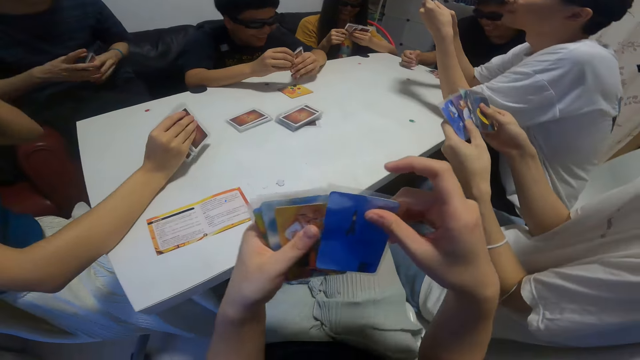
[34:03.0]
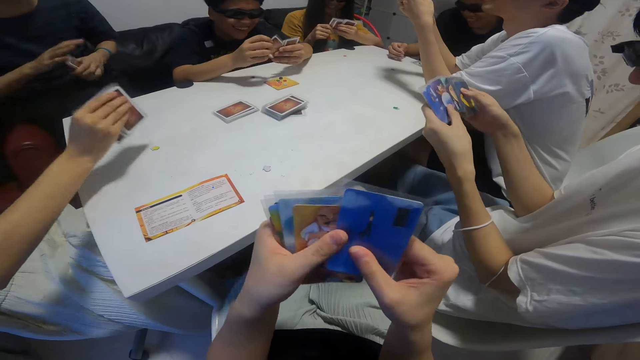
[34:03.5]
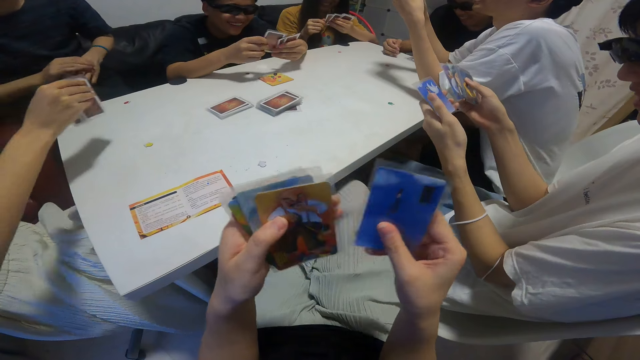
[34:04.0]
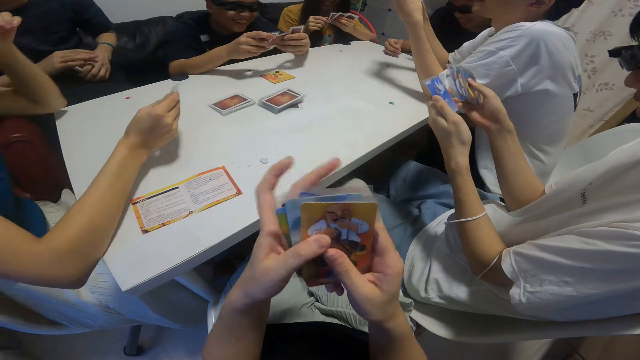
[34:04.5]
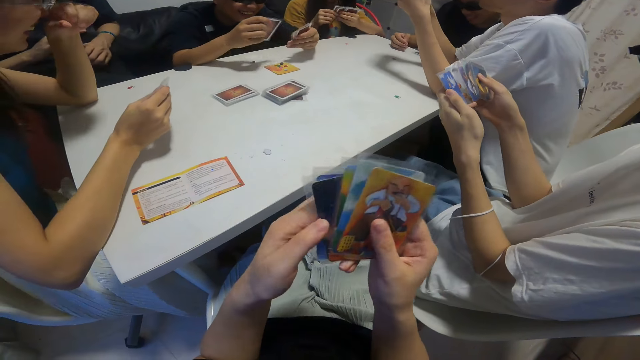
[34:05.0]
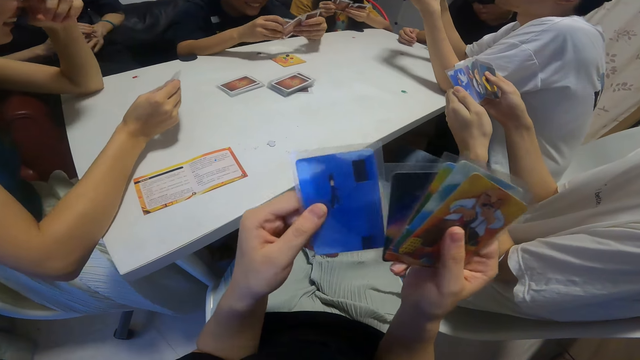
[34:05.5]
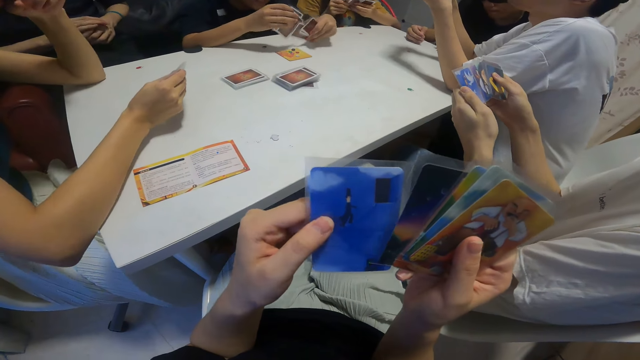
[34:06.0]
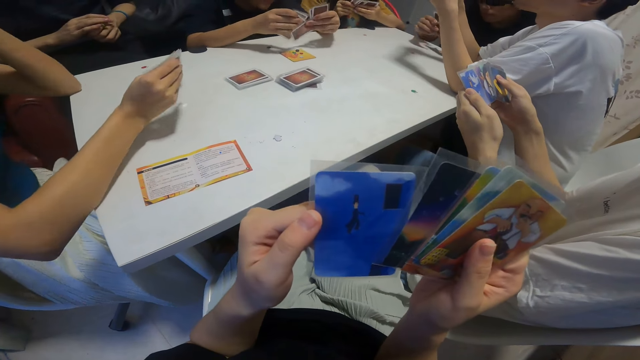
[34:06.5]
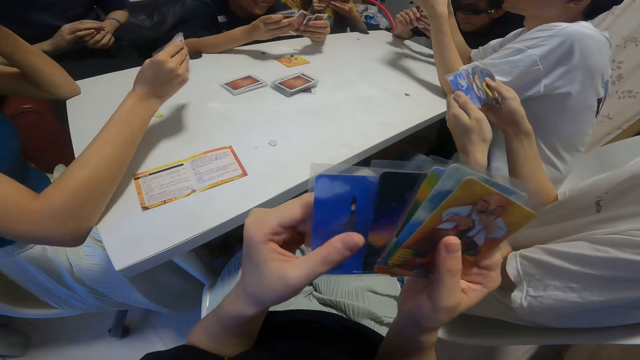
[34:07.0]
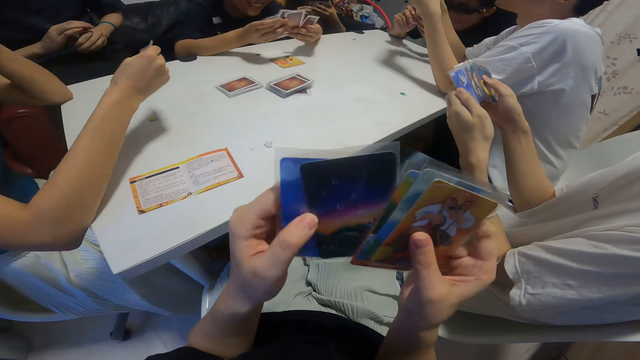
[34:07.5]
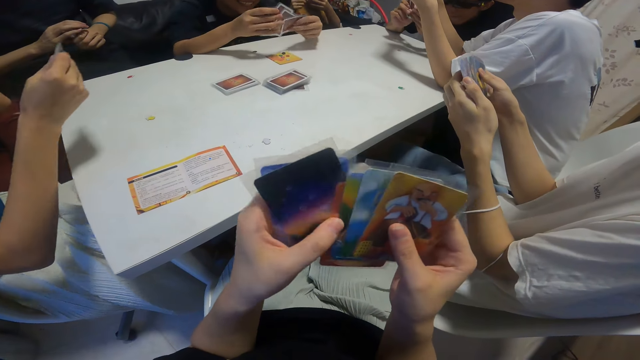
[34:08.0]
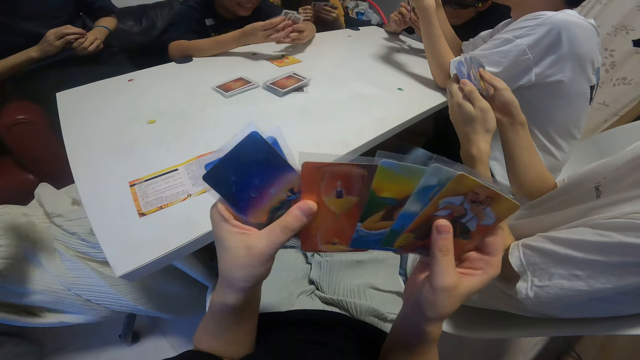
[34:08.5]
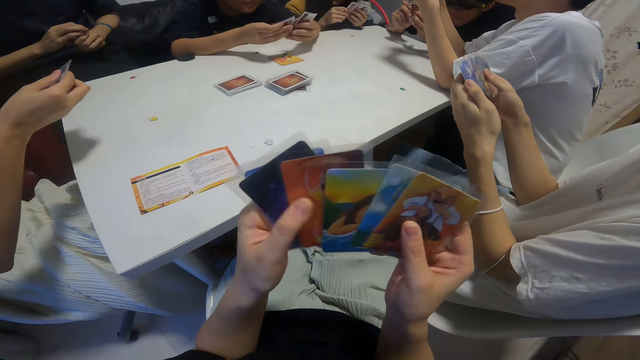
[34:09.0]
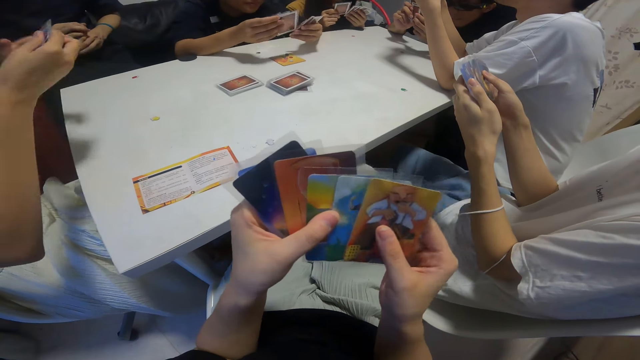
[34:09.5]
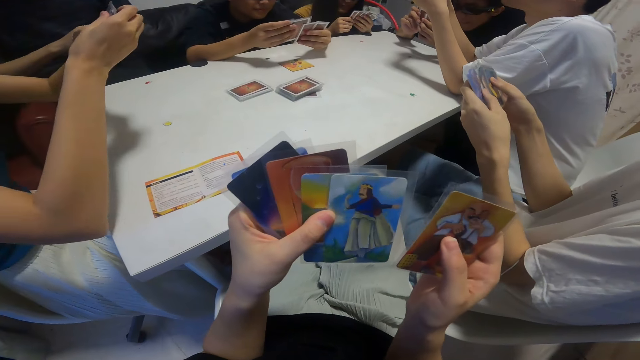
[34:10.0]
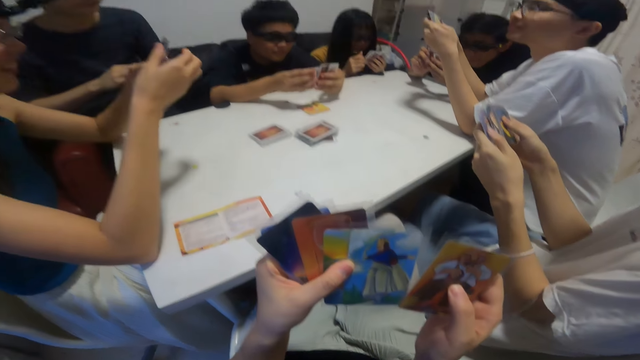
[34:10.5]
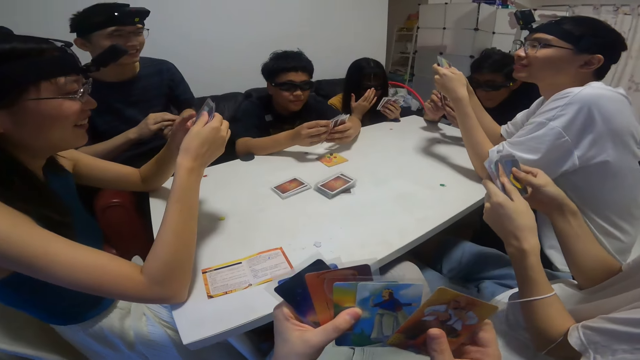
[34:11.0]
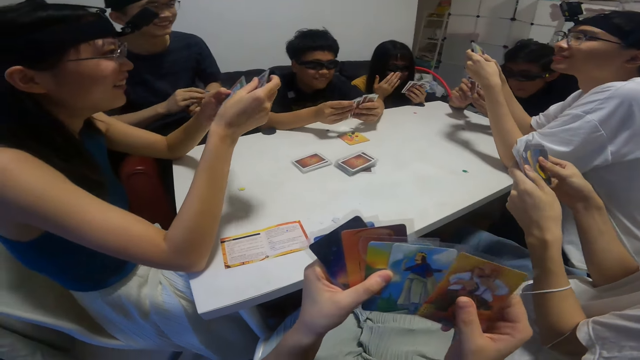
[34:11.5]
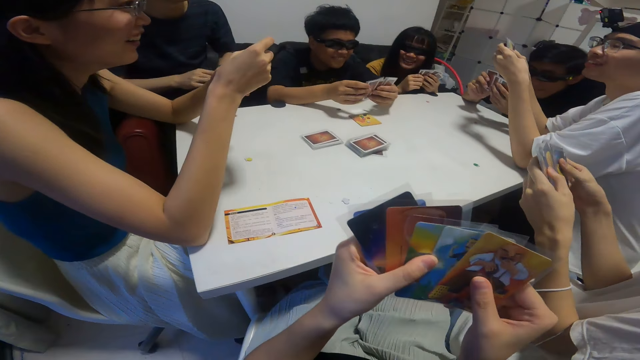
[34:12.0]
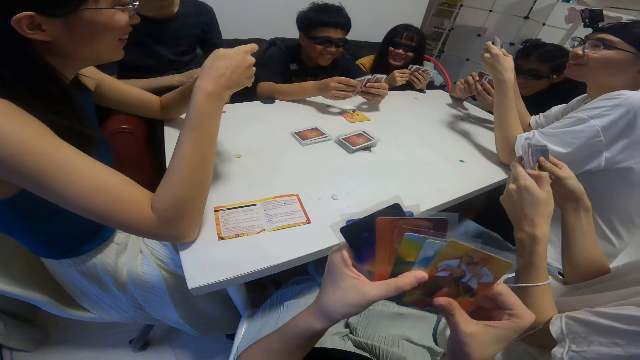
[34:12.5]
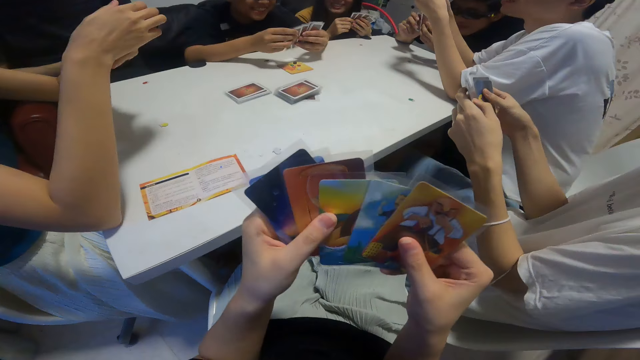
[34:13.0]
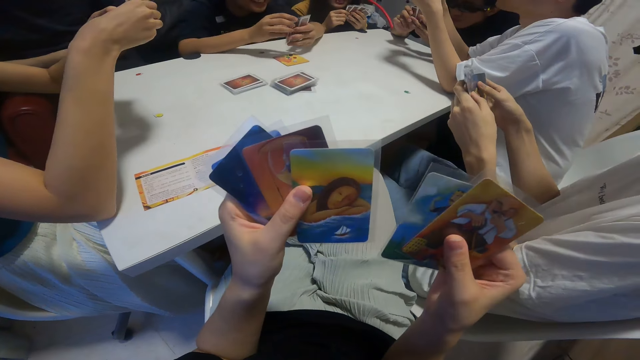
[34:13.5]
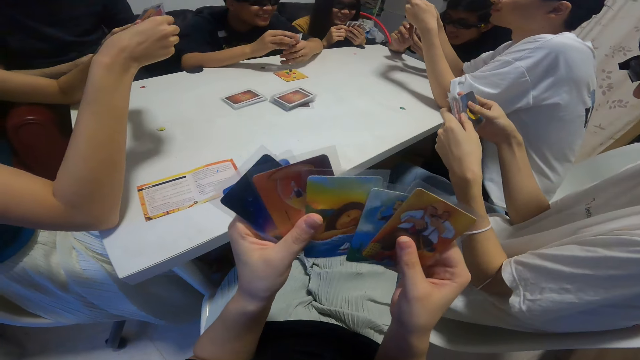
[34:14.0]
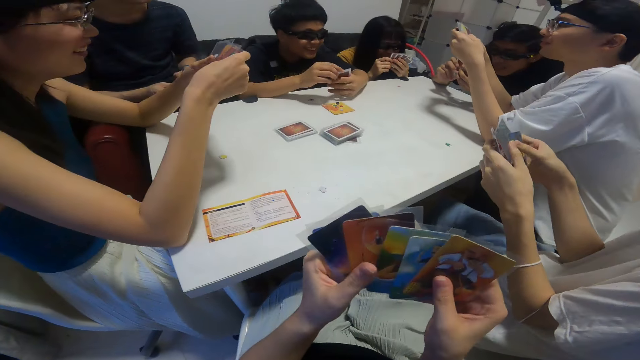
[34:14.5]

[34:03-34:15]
A person rearranges the cards.

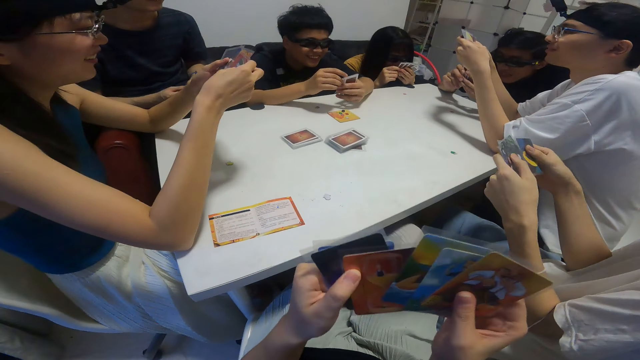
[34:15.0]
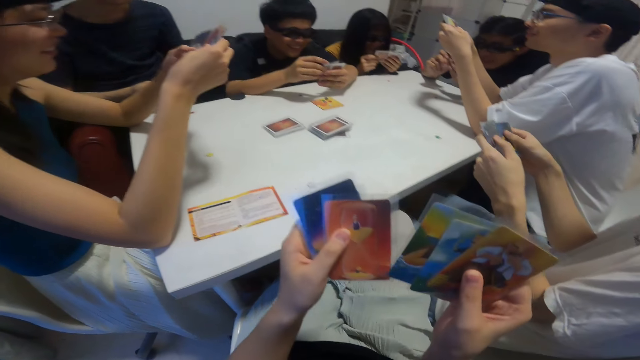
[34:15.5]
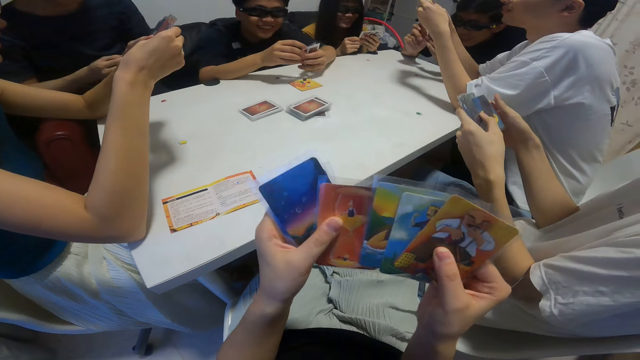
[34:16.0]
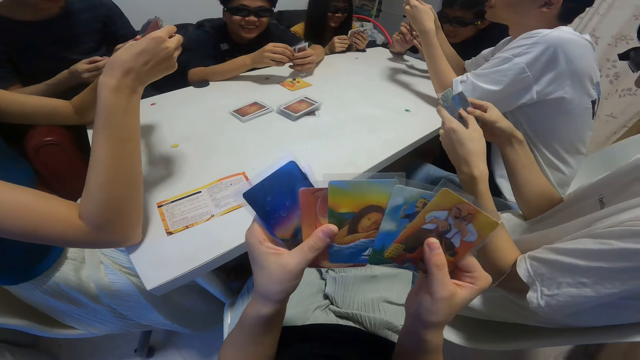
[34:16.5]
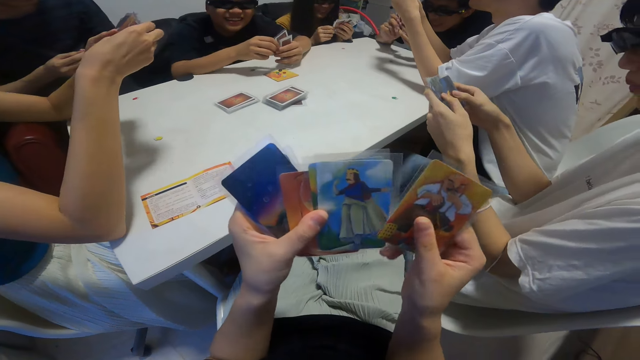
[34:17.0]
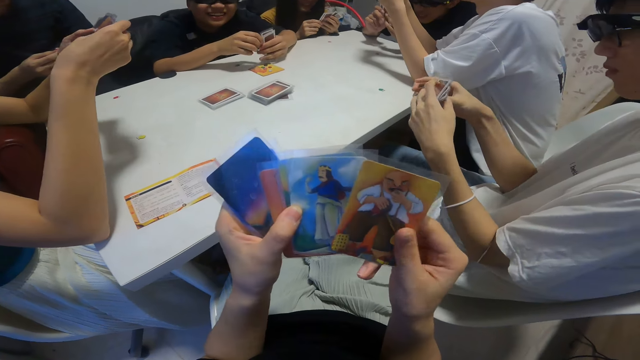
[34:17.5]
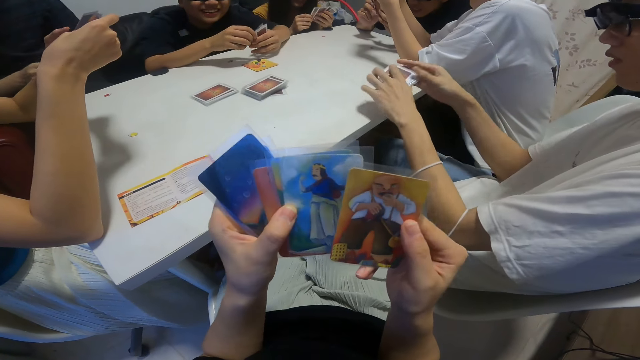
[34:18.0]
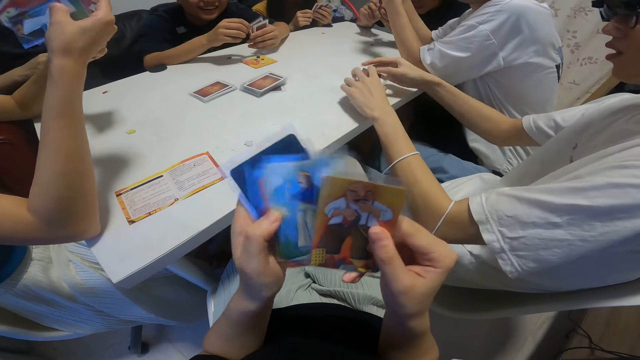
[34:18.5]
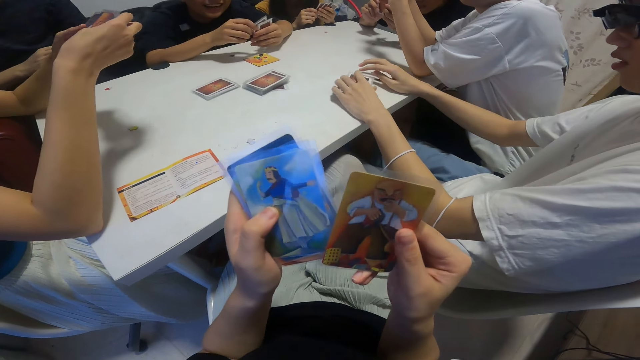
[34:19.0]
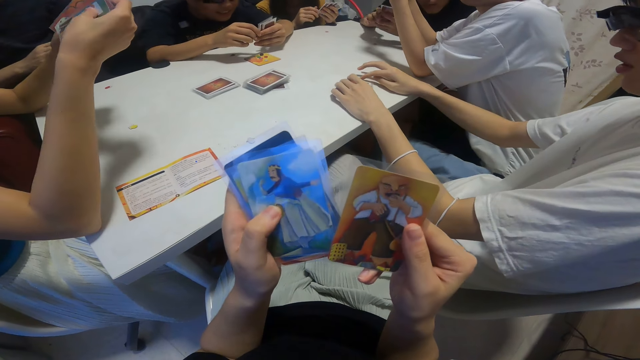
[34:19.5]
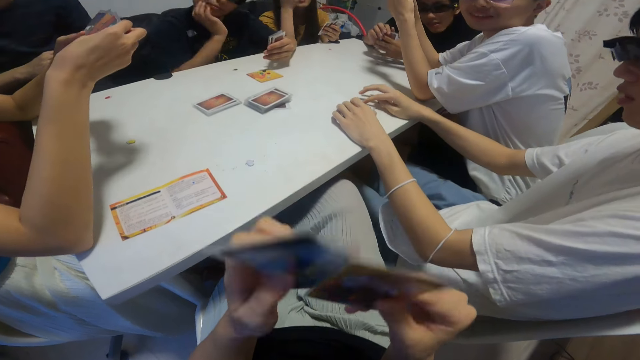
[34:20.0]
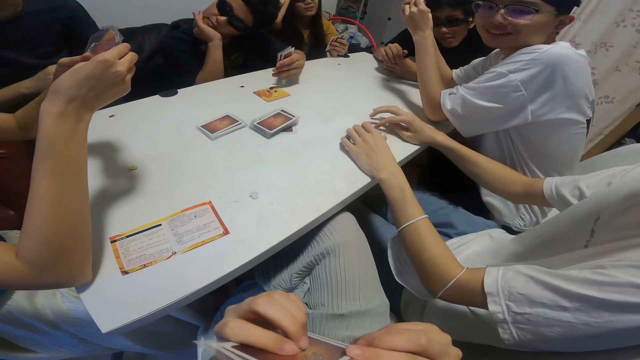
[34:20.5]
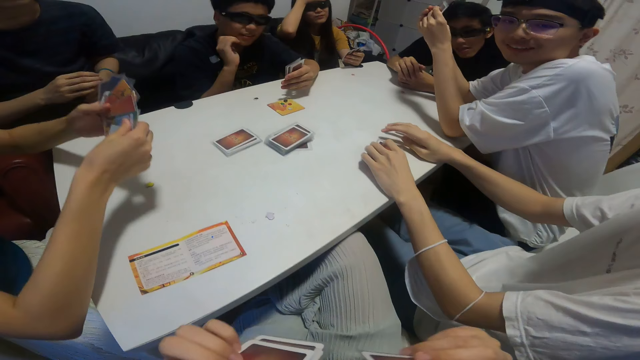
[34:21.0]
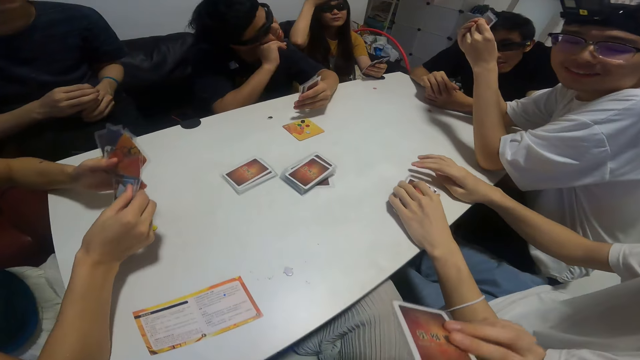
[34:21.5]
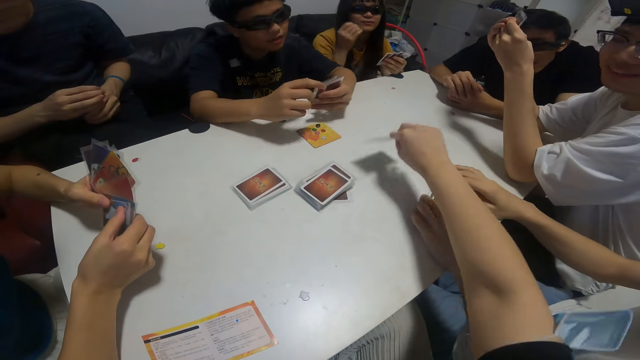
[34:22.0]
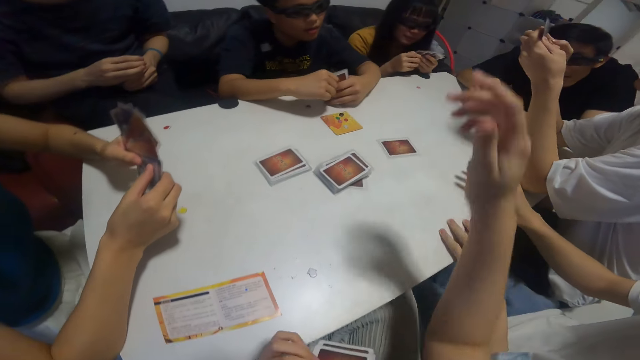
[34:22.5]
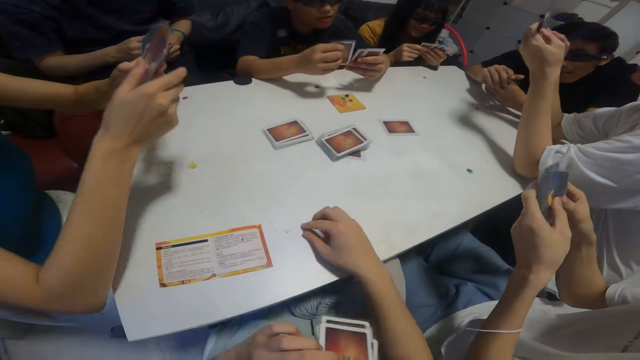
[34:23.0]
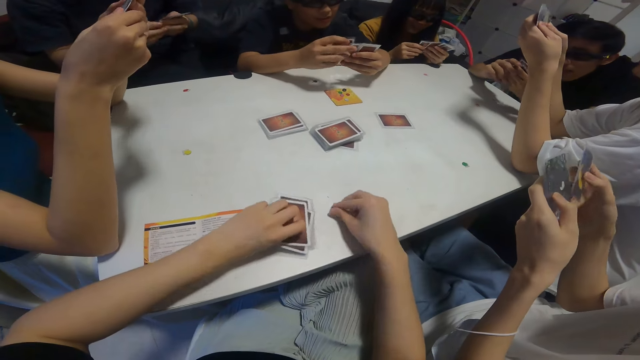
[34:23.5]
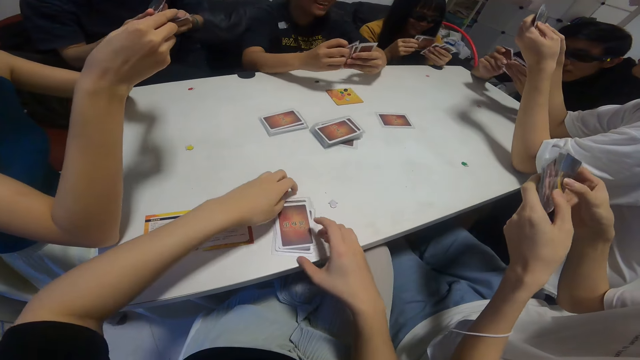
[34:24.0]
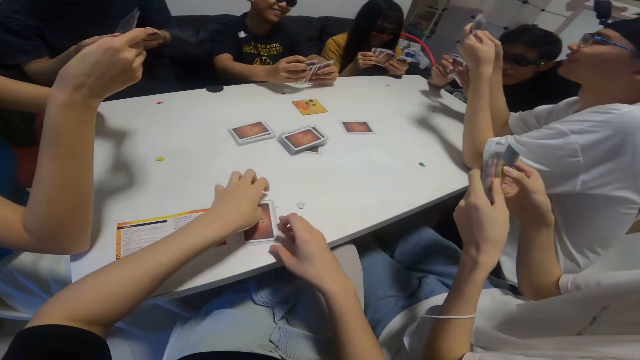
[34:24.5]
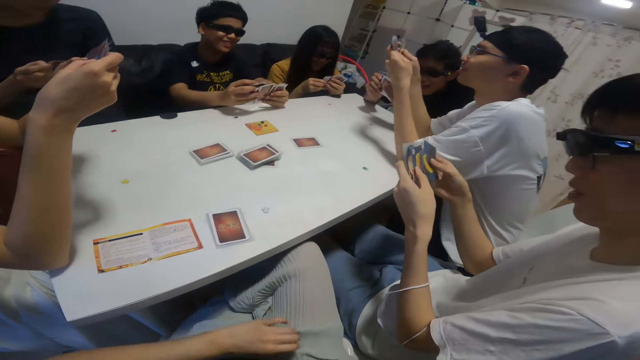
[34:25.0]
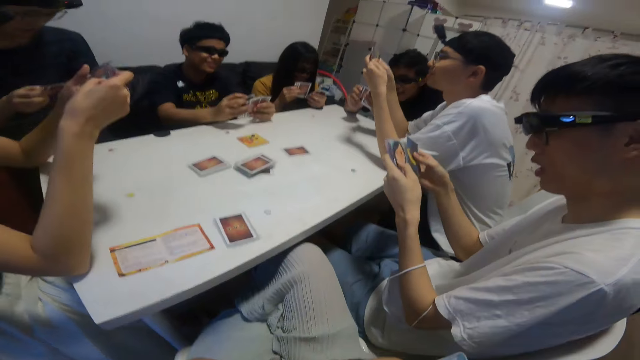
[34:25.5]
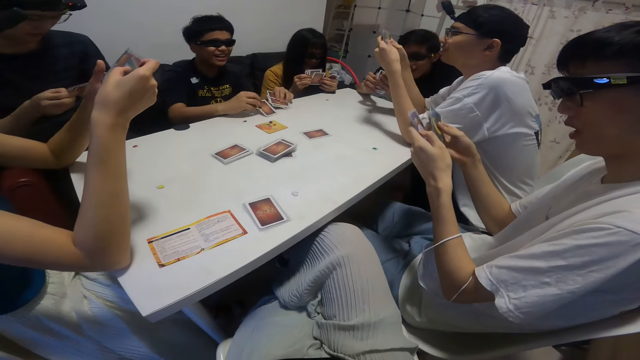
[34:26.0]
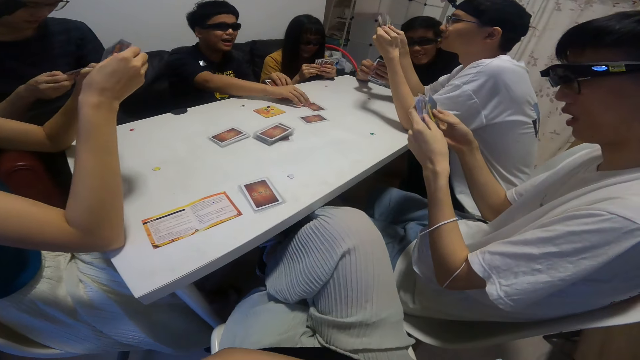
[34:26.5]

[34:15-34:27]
The camera wearer flips through the cards in her left hand with her right hand. She places a card in her right hand on the table. She places the cards in her left hand on the table. A person rearranges the cards.
